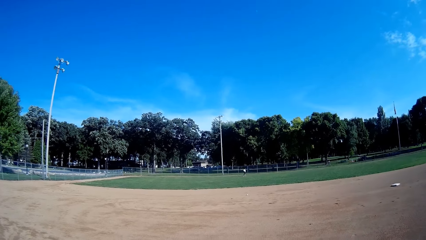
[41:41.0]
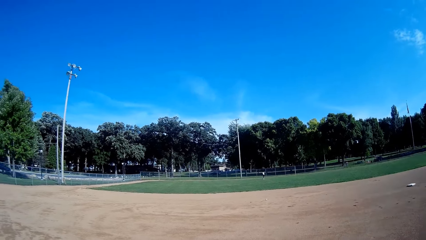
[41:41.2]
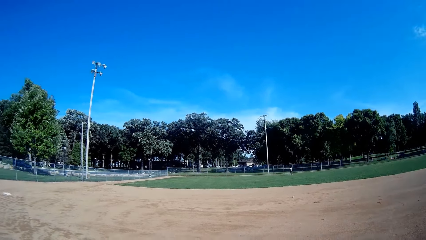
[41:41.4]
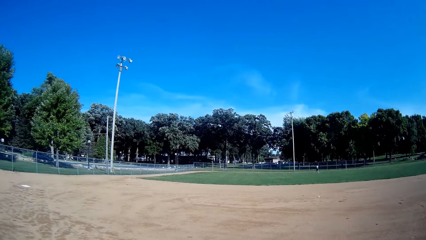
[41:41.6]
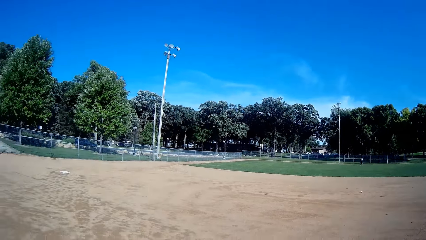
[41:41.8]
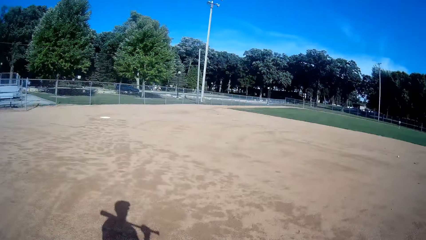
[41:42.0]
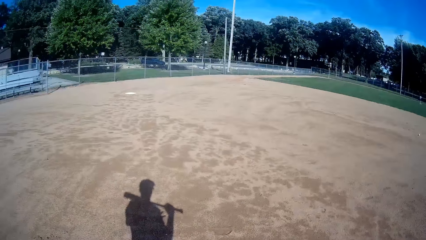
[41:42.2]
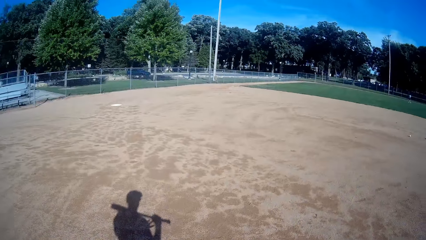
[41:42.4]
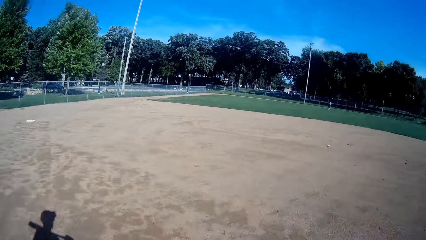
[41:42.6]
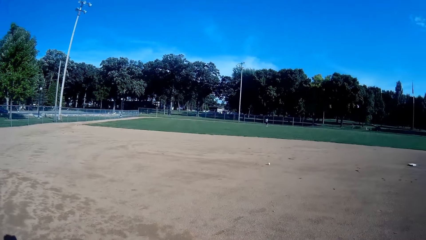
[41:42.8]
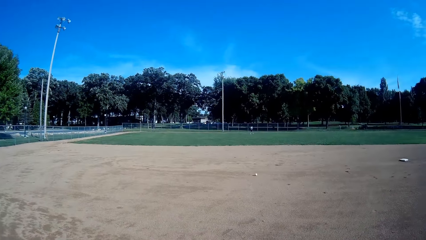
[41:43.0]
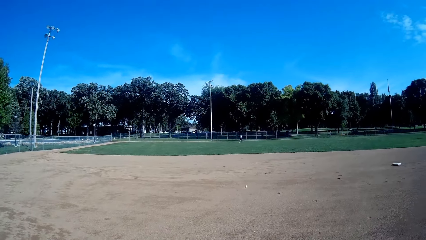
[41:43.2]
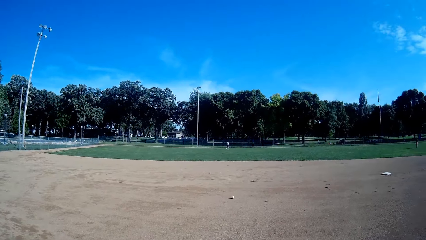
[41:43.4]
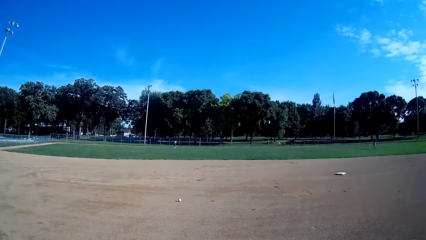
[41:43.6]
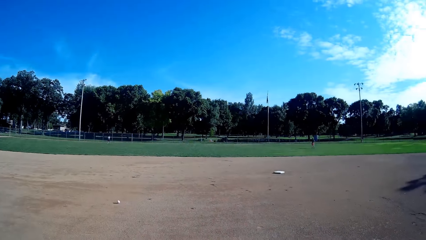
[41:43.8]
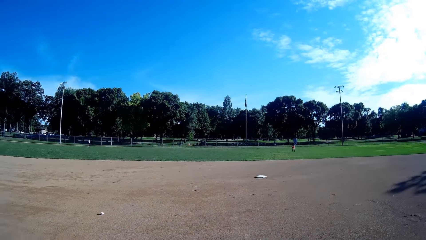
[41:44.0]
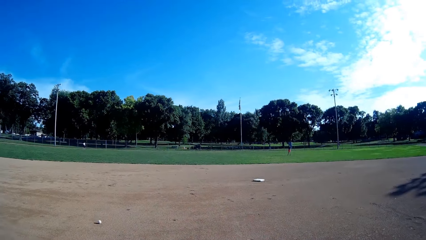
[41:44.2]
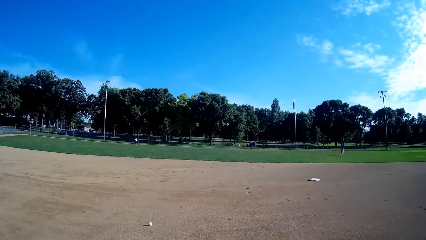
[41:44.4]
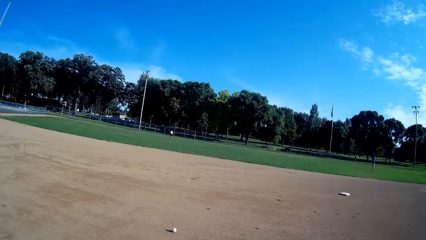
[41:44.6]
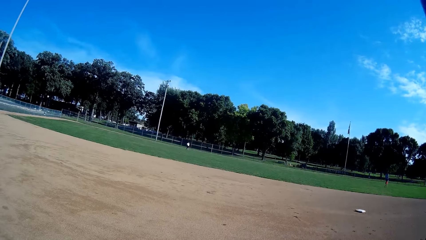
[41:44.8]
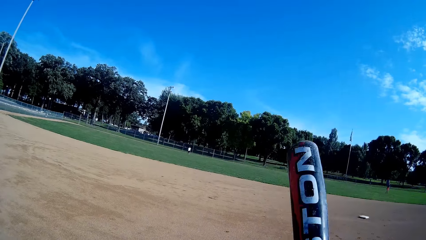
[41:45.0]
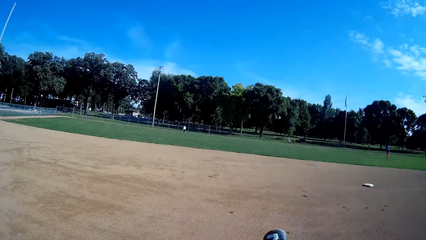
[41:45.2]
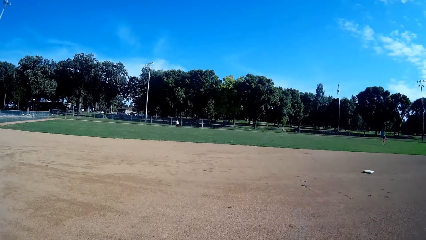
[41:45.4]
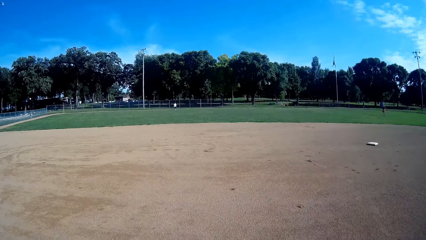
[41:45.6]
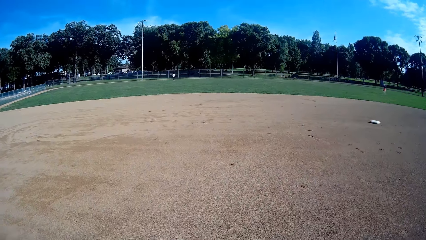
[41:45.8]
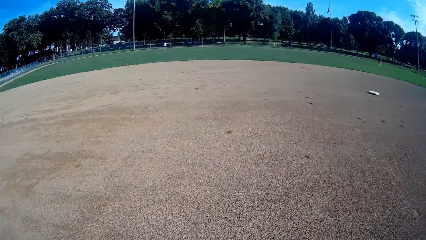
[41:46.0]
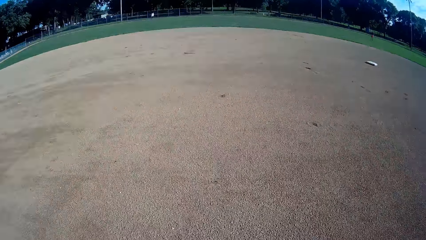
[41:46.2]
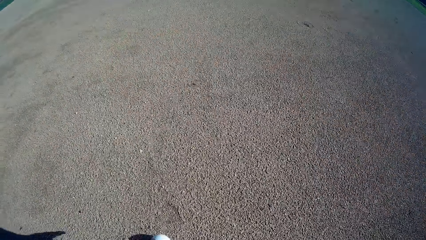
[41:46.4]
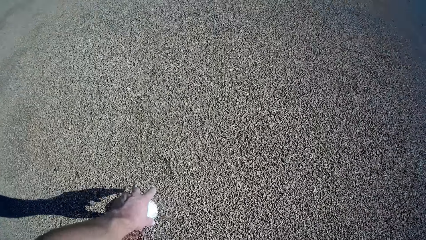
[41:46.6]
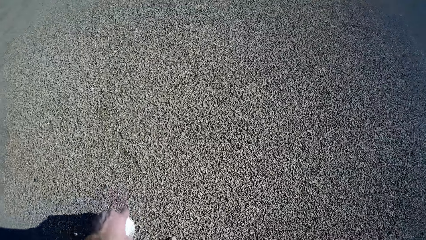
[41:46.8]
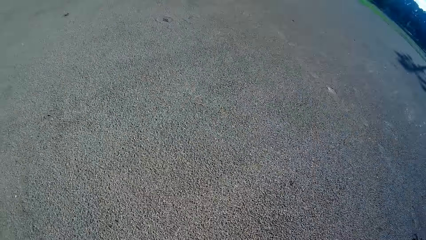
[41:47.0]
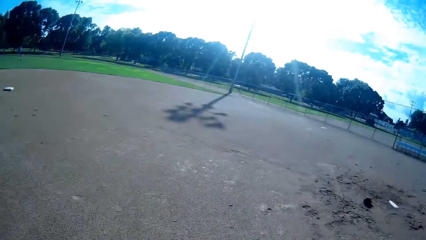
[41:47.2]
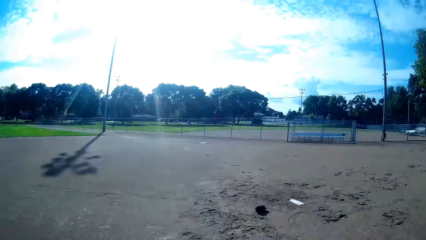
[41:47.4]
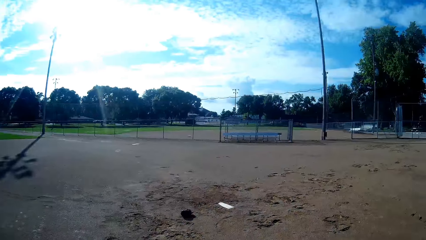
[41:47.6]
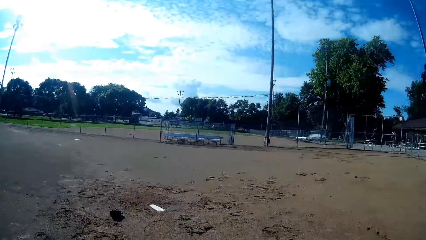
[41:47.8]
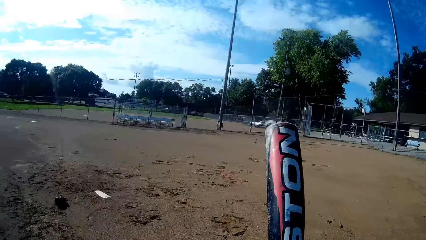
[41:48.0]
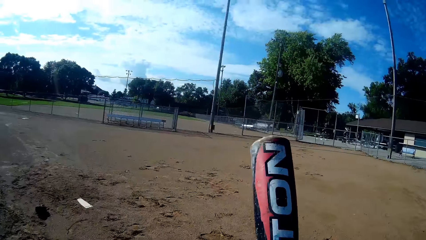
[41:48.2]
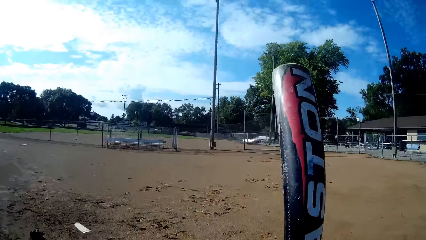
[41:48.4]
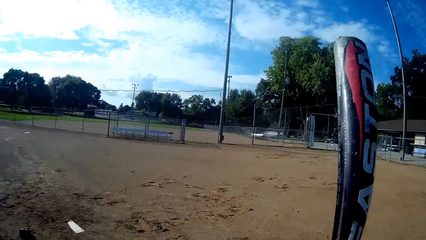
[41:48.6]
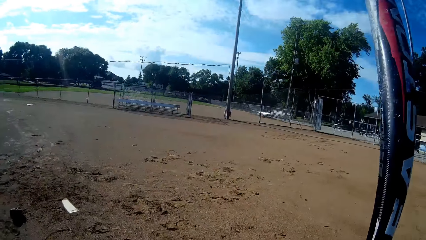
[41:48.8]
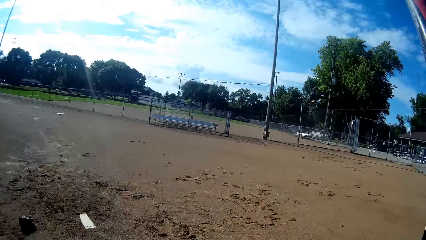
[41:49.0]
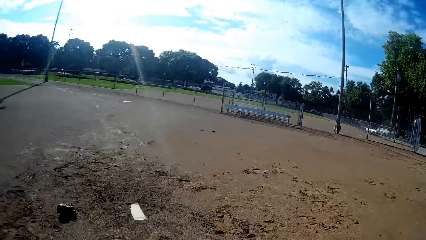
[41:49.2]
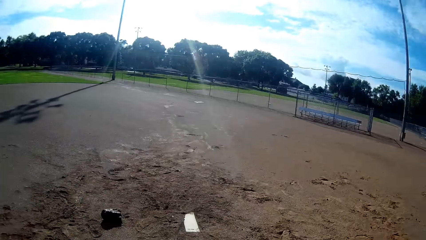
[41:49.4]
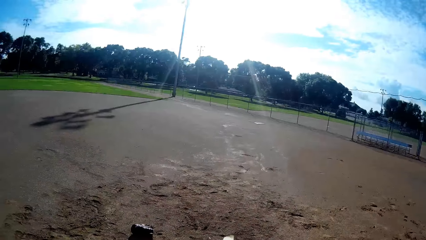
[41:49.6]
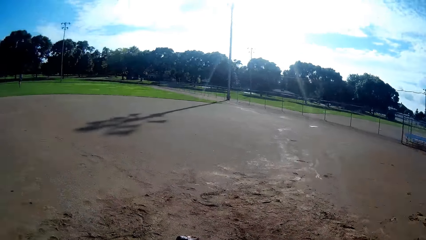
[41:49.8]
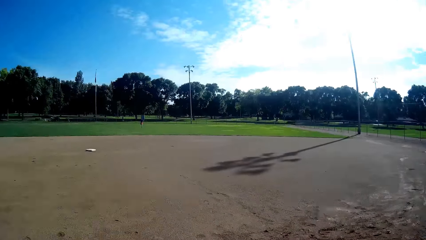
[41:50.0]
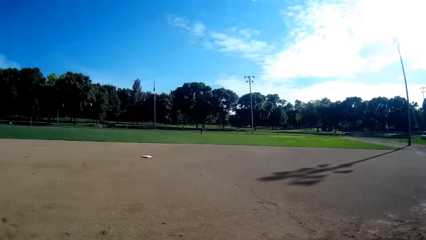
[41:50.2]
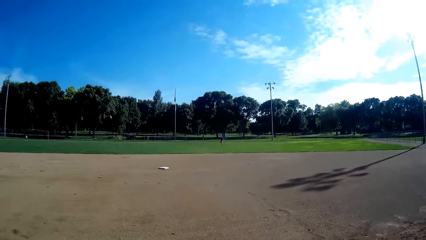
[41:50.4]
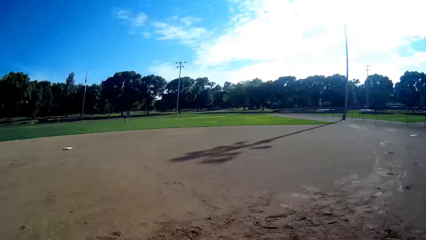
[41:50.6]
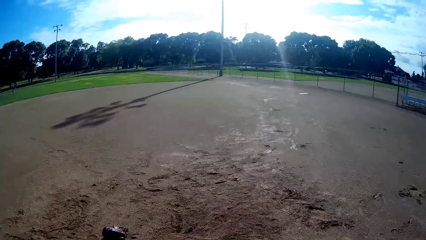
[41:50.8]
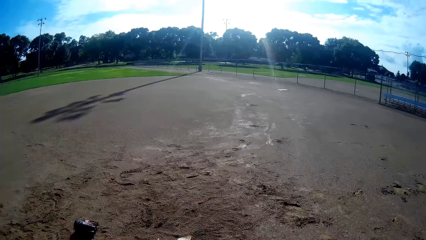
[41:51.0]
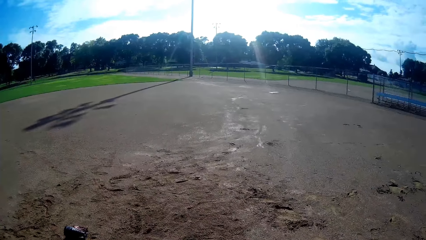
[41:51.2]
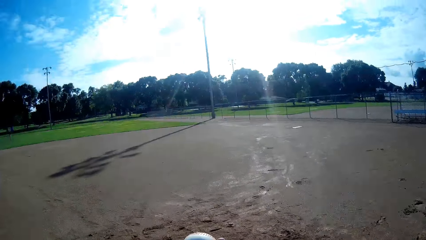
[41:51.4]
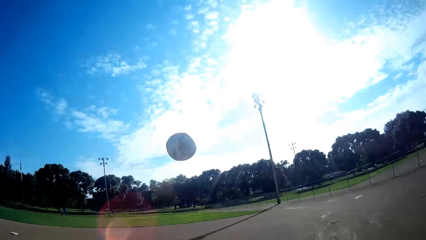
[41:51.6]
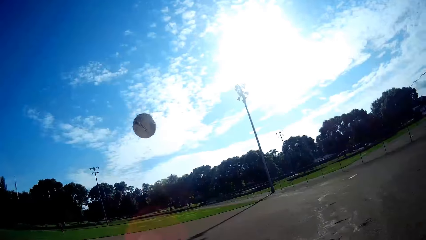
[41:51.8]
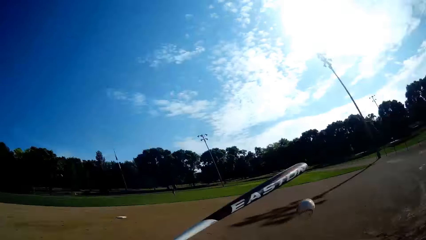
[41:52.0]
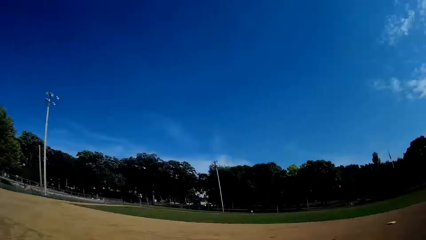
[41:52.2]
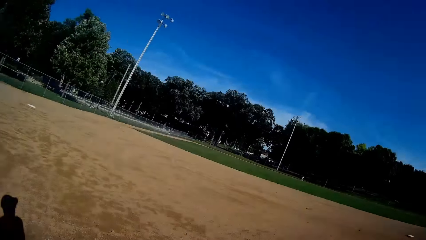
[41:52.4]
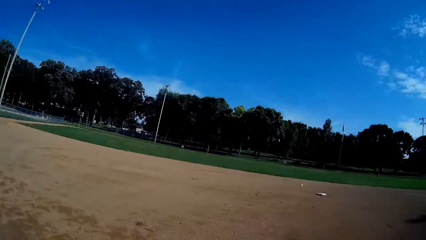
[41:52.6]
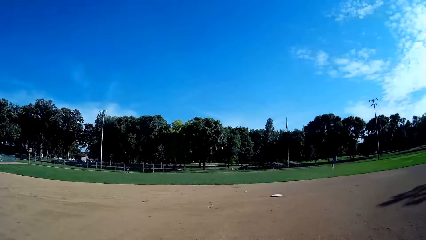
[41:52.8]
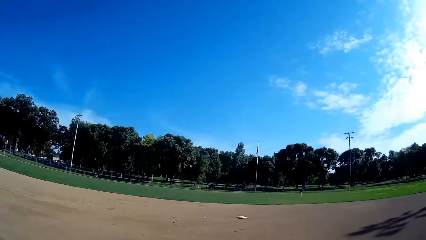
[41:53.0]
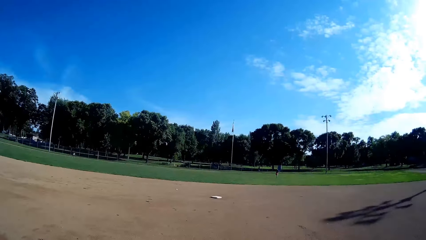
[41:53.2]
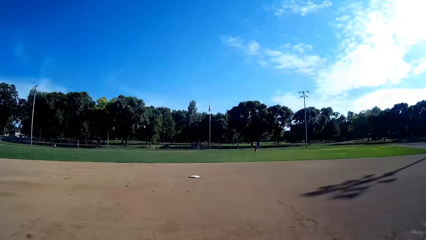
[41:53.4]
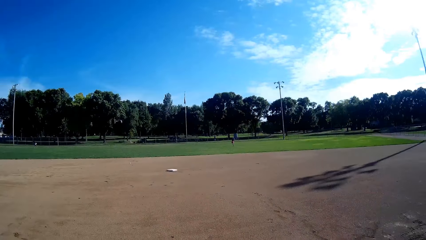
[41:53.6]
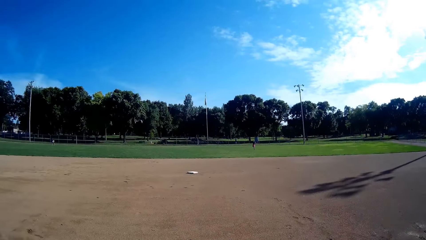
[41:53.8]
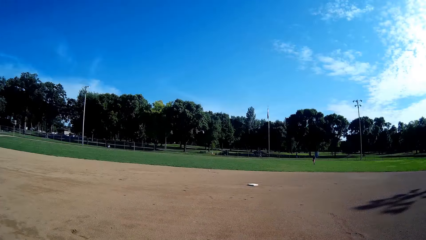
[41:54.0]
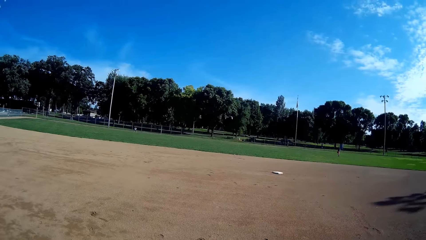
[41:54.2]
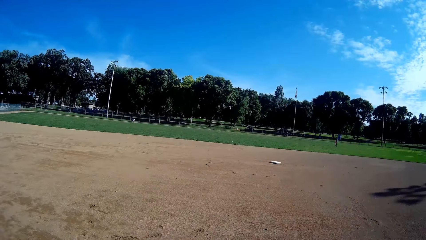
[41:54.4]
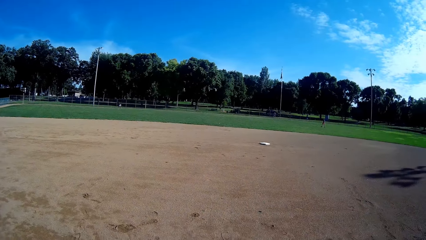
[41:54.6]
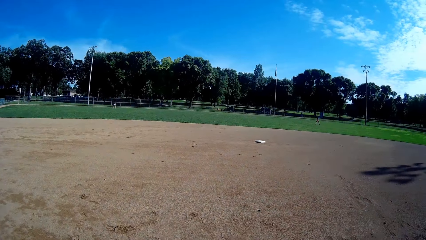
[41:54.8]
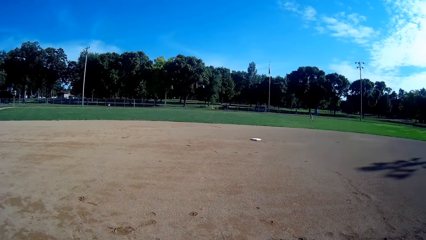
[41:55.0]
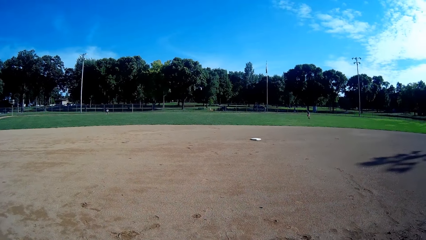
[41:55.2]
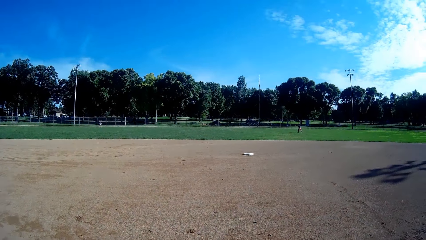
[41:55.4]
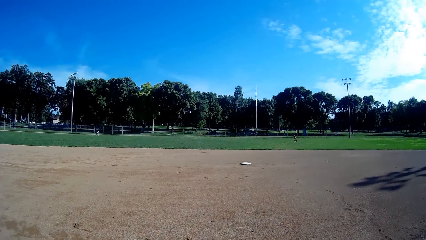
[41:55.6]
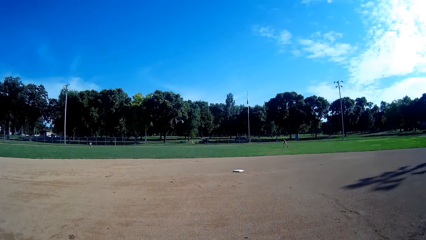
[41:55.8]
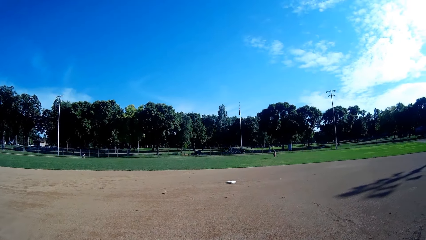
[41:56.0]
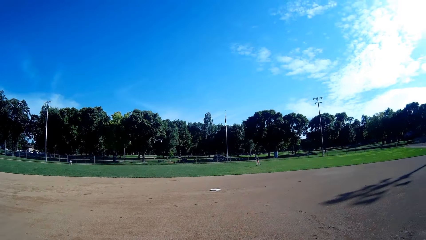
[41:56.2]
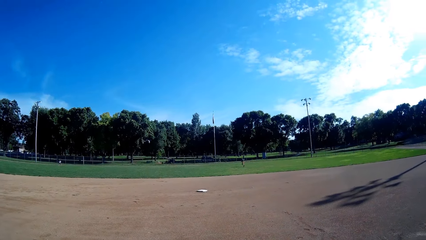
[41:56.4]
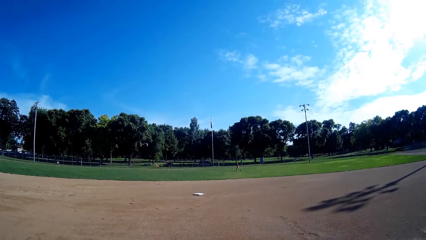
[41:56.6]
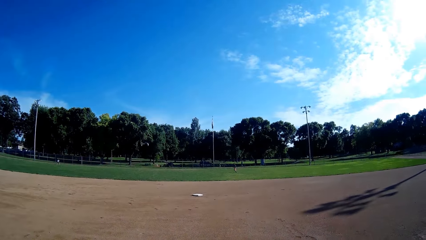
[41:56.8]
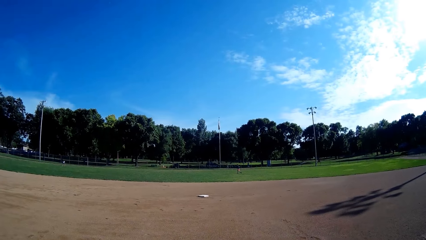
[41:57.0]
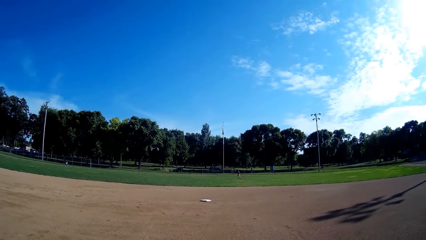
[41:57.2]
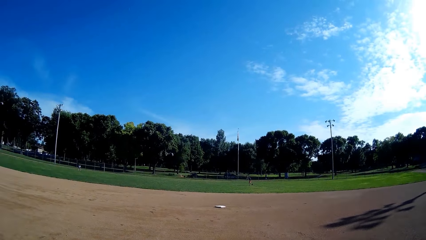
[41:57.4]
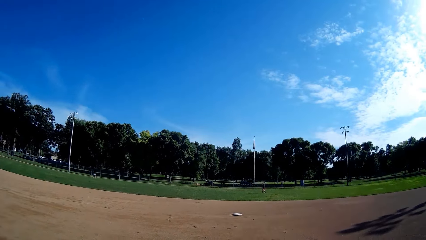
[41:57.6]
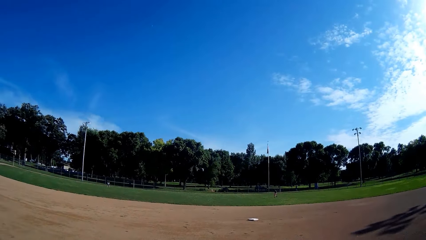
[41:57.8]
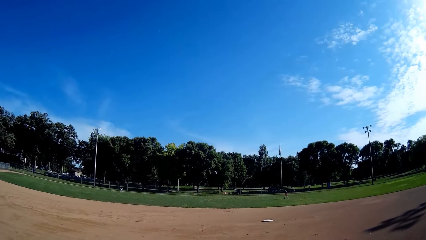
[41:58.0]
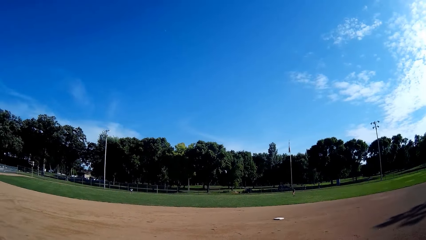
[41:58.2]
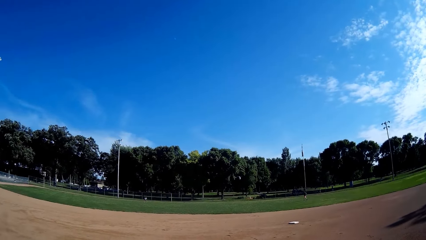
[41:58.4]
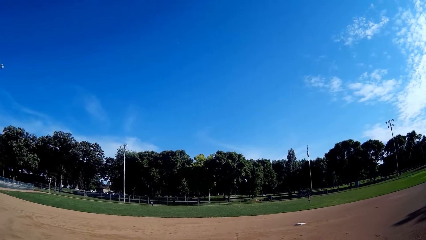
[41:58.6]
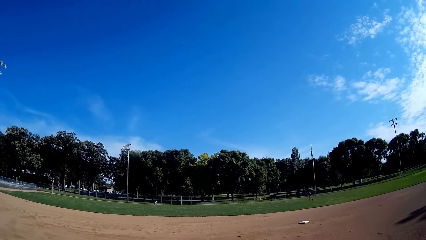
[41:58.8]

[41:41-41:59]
The camera wearer stares at the ground. He looks around. He lowers the bat towards the ground. He bends towards the ground. He picks up the ball from the ground with his hand. He stands up. He walks back to his position. He stares at the bat. He walks forward. He stares at a boy. He stares at the ground. He throws the ball upwards. He hits the ball towards the boy with the bat. A man bends. The camera wearer stares at the boy. The boy jogs towards the ball.
